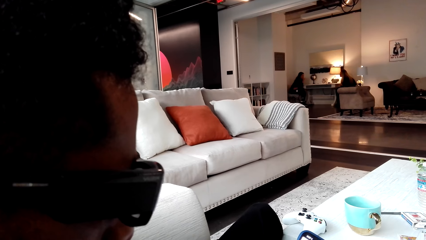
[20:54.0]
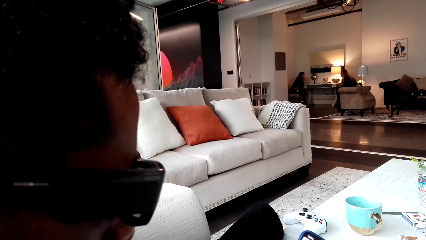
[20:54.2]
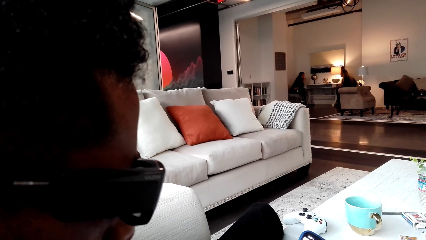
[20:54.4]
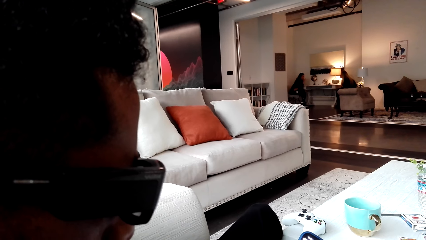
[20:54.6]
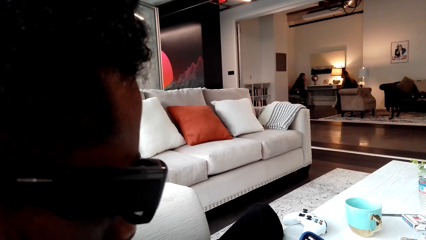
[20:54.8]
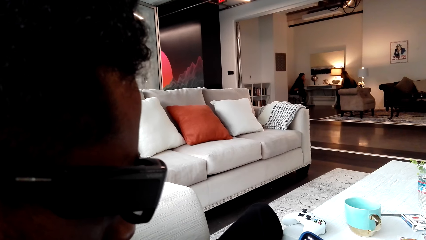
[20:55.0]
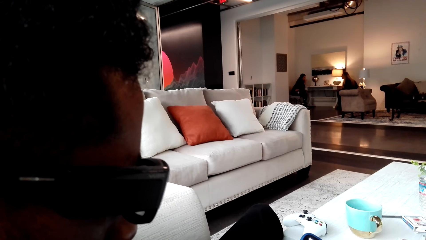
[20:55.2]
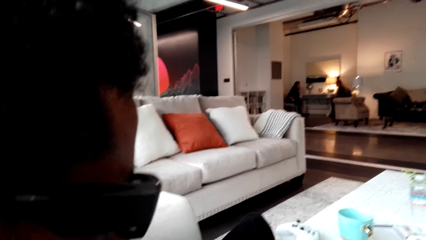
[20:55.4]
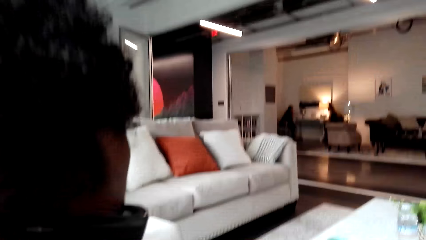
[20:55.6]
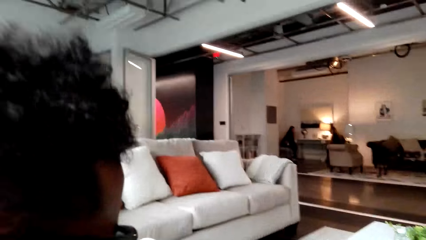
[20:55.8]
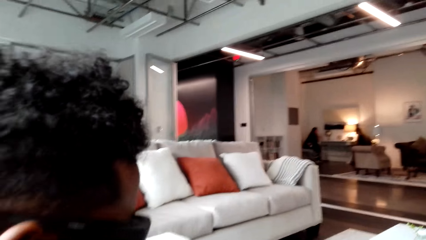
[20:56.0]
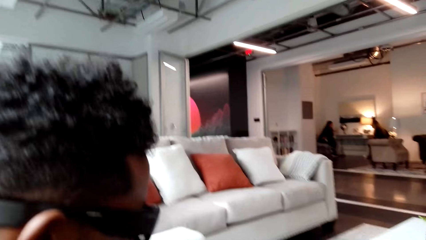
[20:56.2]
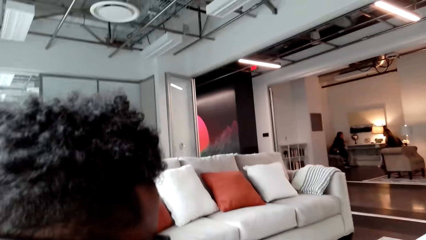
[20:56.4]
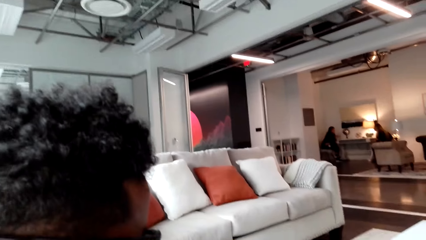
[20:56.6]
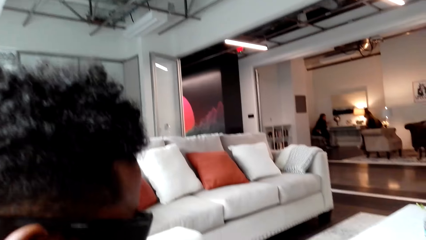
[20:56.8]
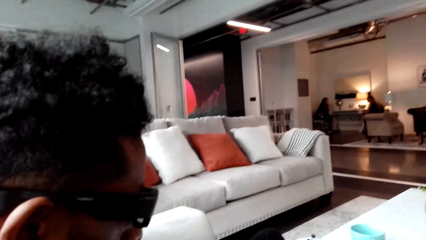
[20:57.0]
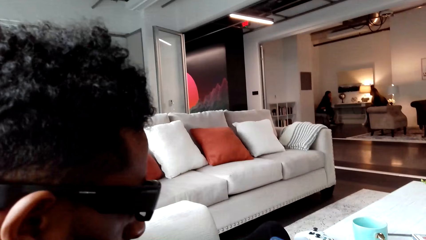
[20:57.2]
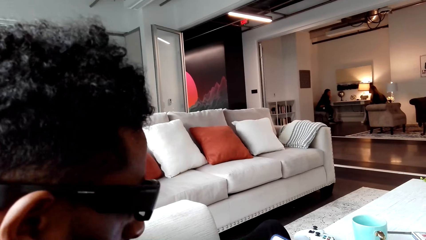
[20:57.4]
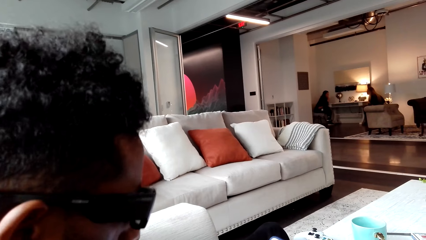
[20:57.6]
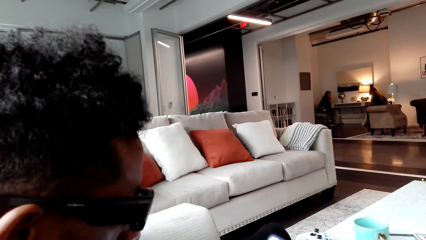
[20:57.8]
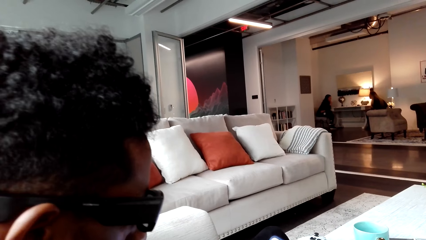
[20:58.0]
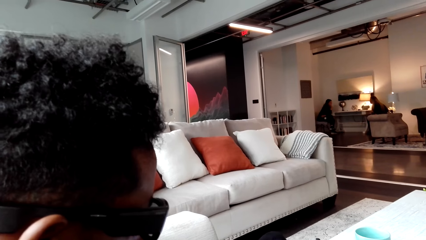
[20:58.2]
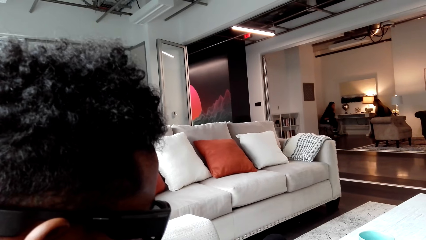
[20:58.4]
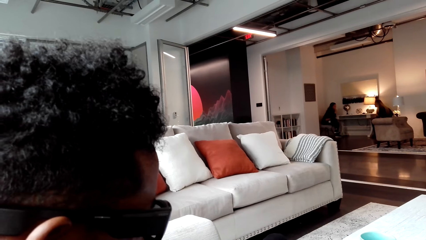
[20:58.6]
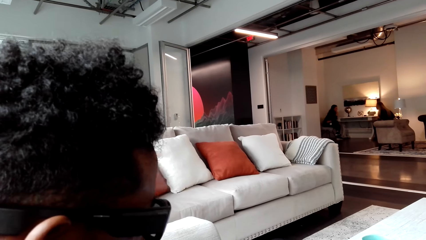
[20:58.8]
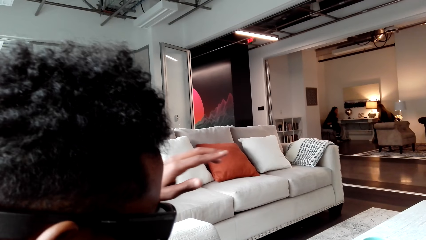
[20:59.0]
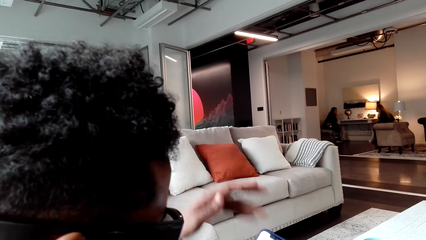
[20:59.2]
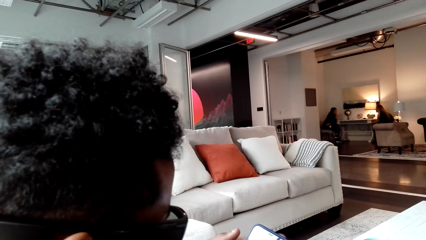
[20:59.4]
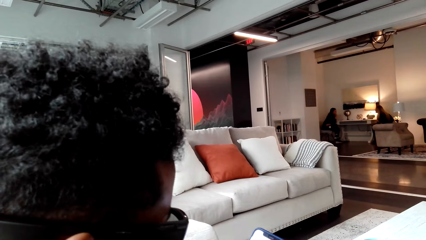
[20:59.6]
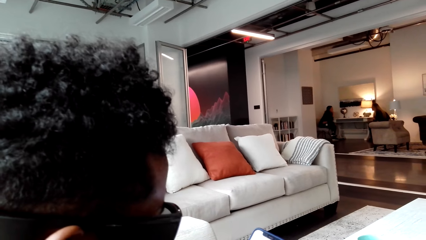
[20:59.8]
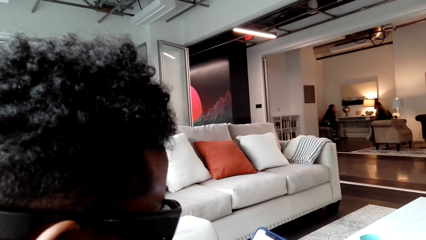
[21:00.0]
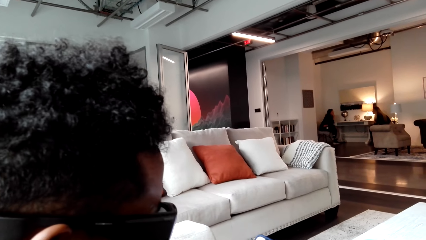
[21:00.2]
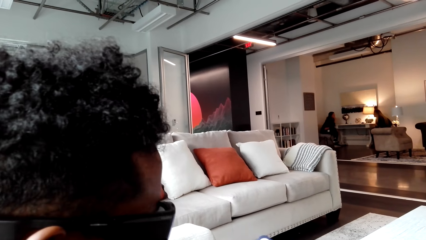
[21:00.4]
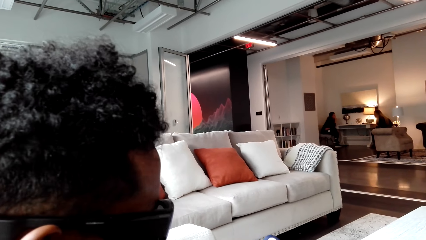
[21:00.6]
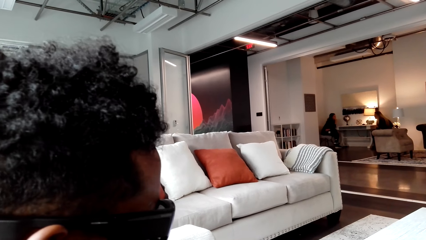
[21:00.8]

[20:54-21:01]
The camera wearer is looking on a person's phone.

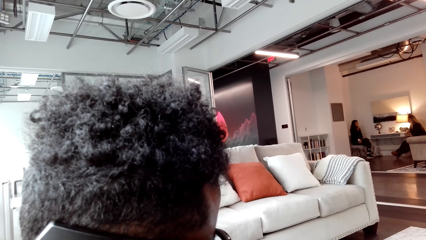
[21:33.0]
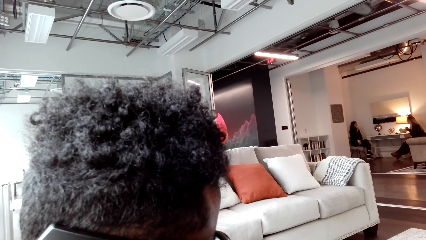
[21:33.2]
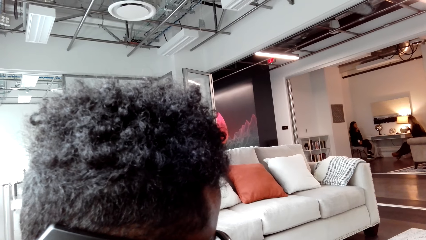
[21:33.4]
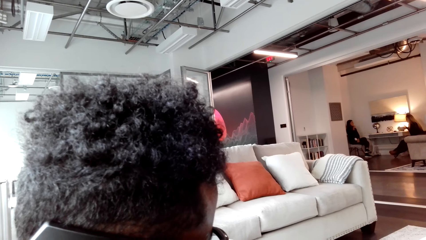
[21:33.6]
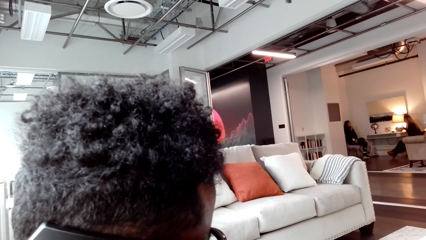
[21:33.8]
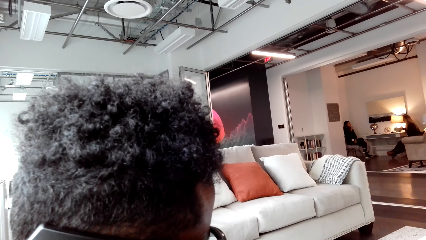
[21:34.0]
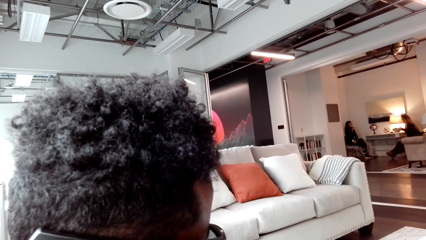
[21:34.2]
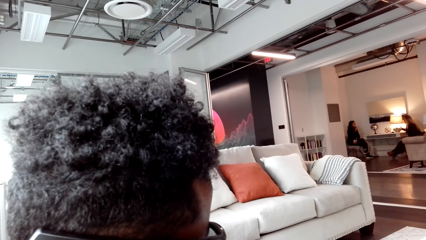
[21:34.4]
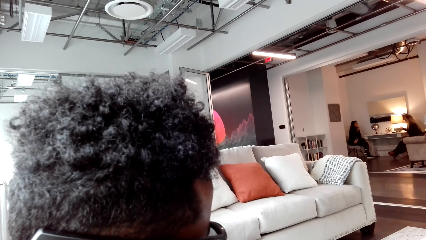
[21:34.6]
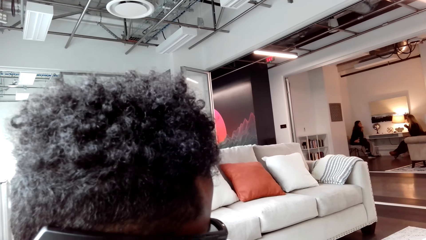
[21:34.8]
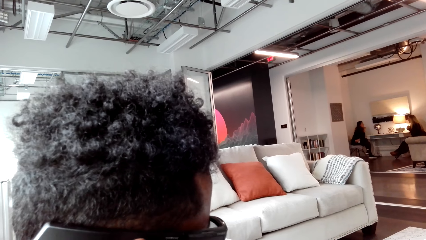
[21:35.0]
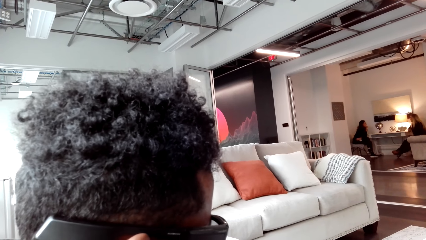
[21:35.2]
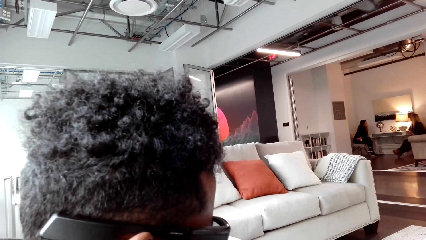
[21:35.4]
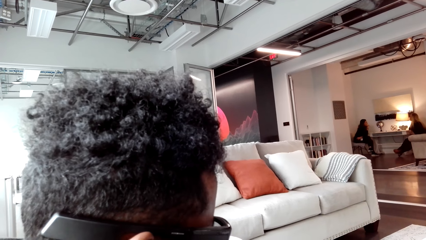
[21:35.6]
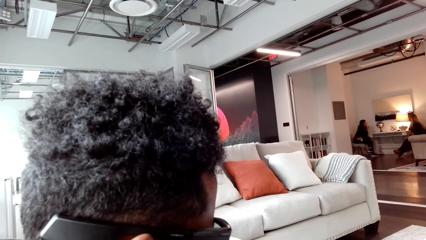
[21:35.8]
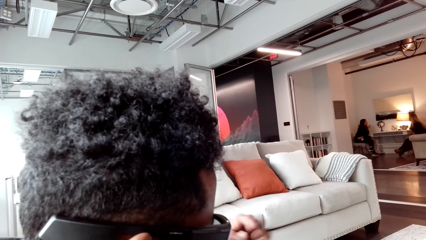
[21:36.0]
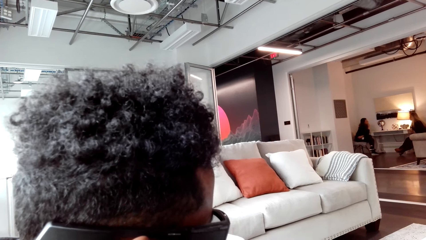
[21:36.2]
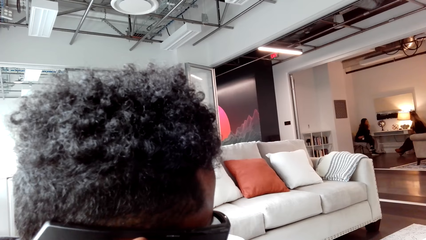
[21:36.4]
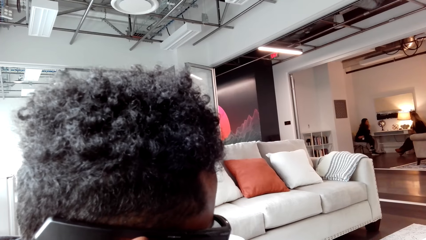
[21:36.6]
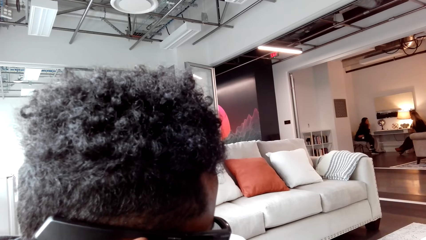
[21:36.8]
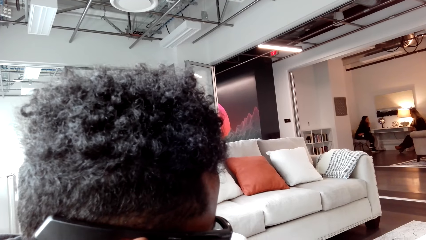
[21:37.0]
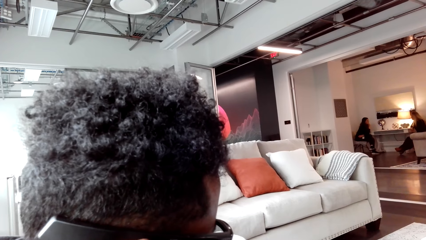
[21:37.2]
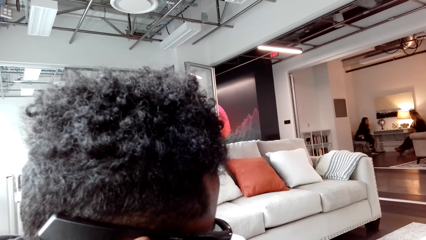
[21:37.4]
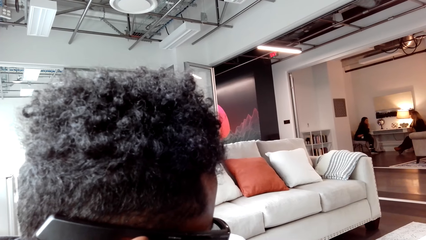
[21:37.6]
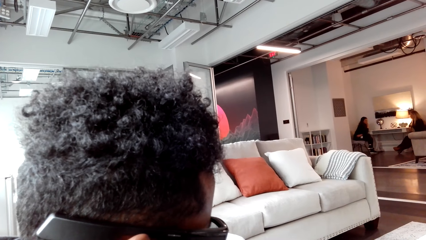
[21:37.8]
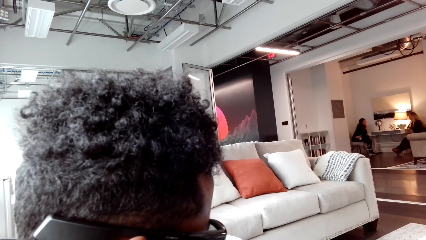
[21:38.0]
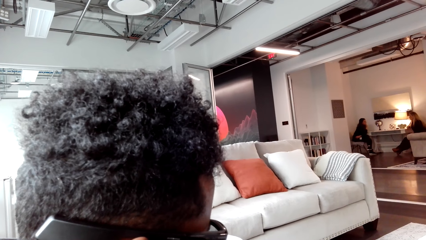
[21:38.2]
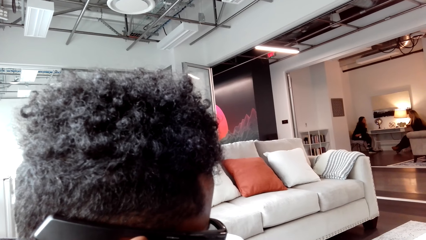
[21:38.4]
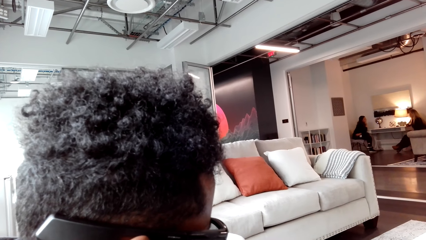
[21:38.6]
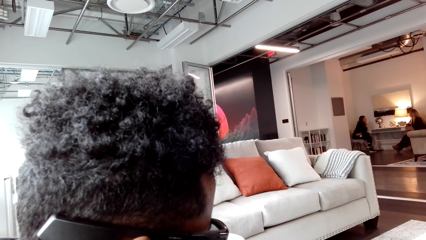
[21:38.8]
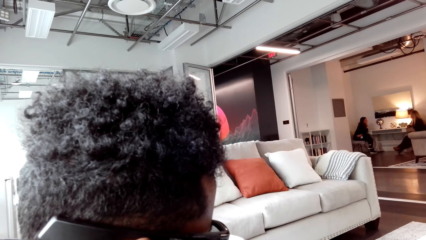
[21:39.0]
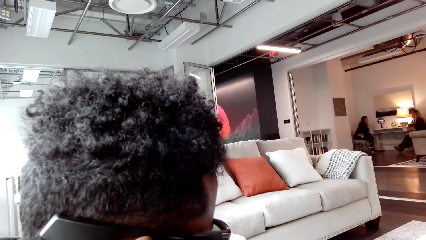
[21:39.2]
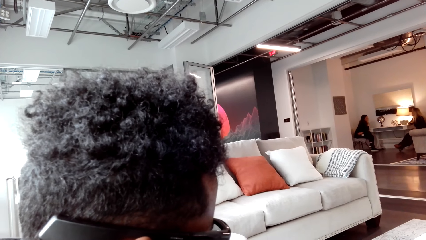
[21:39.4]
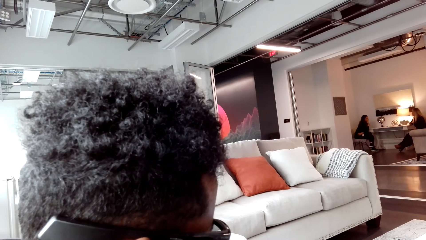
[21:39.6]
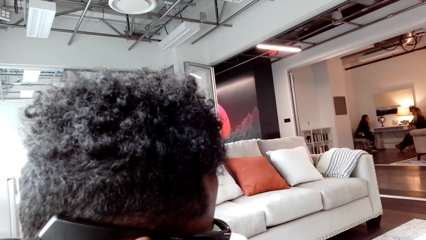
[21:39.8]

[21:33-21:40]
A person is laughing to another person.

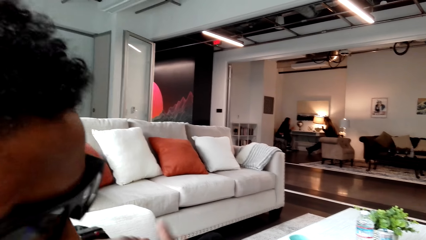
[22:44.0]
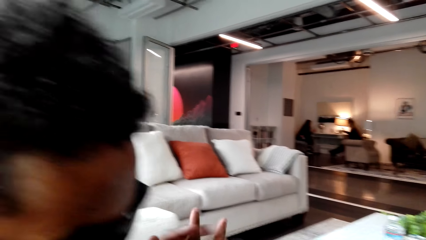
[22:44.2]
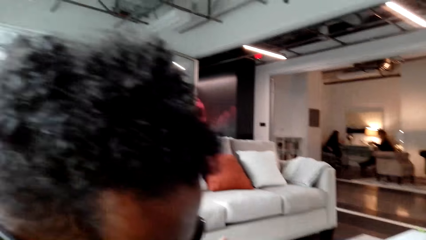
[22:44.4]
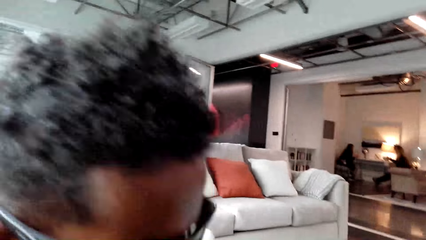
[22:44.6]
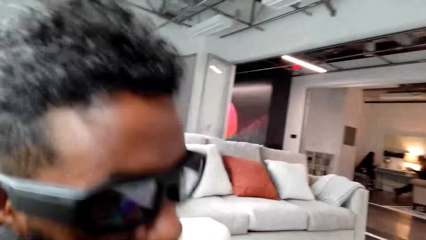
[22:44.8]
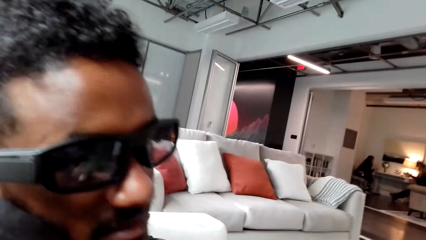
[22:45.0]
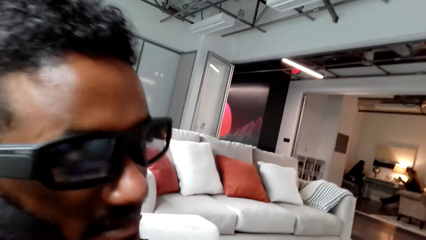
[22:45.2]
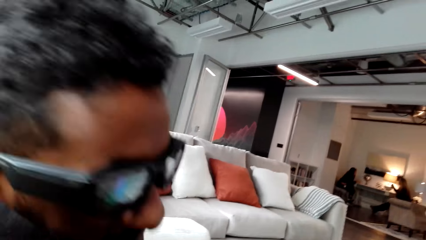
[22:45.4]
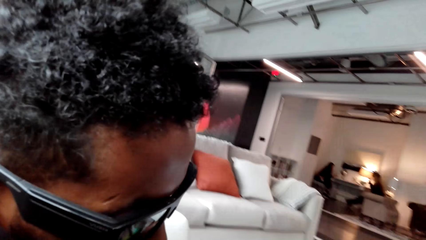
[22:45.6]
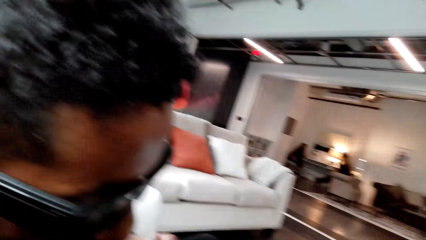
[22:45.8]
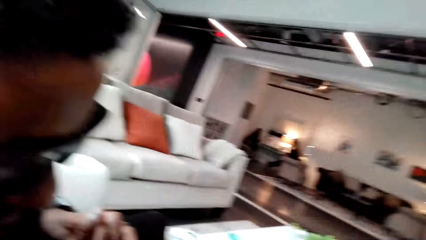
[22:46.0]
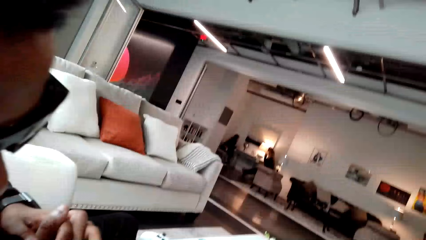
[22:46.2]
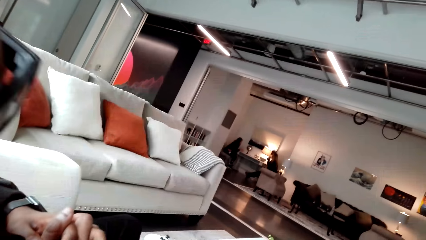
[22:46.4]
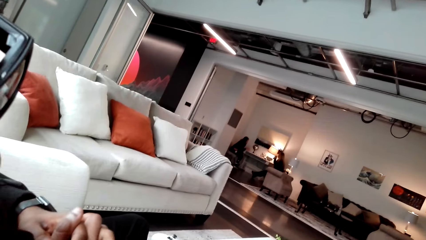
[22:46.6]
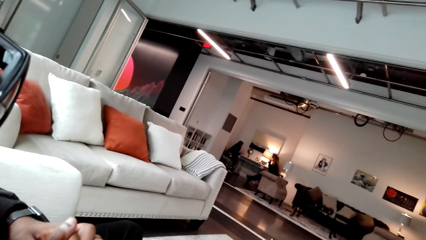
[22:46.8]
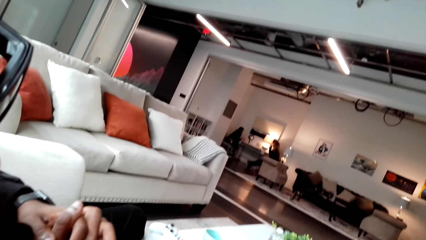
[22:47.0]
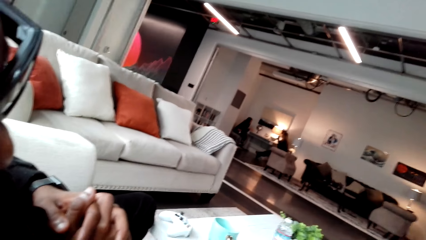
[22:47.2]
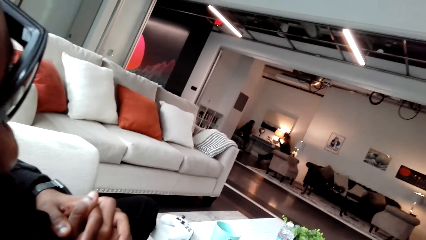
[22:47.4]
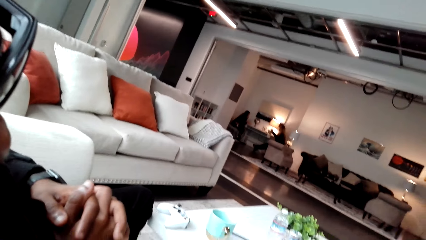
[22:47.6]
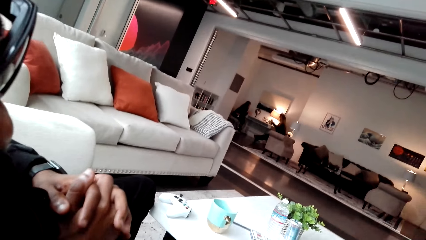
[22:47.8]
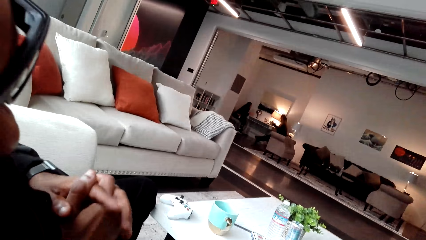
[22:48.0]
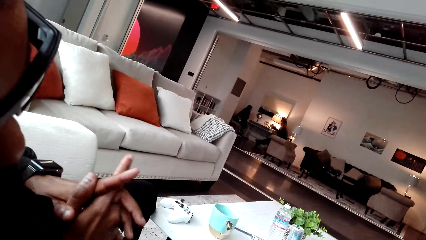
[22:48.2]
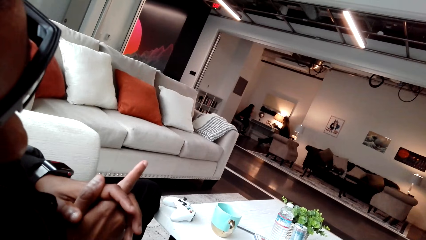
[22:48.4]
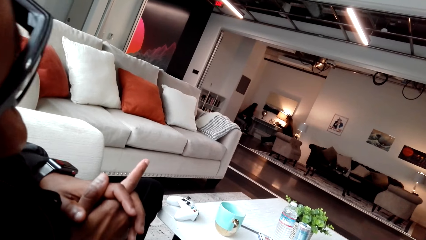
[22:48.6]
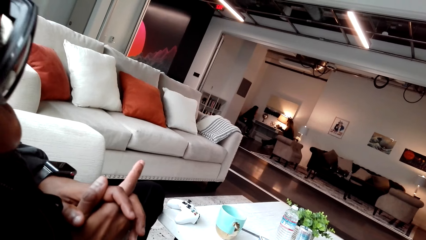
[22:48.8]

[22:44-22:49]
A man holds his hands.
